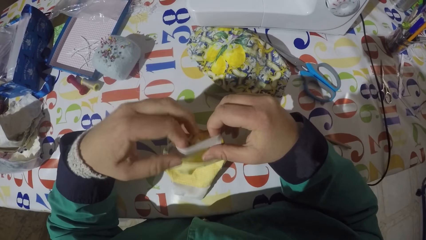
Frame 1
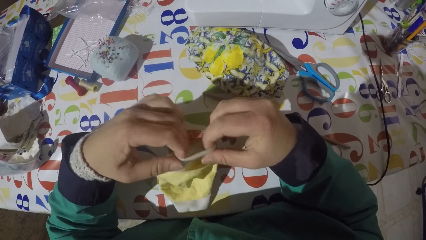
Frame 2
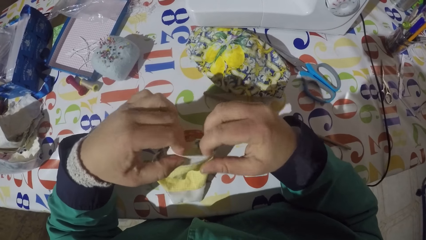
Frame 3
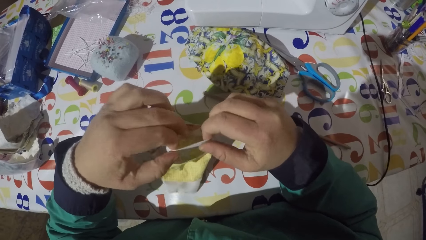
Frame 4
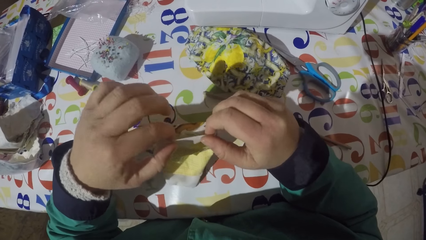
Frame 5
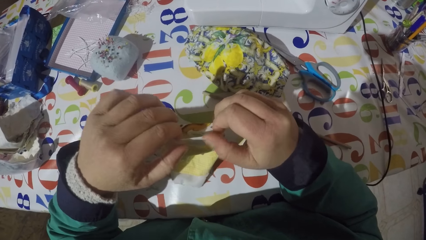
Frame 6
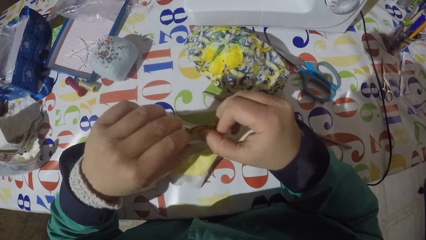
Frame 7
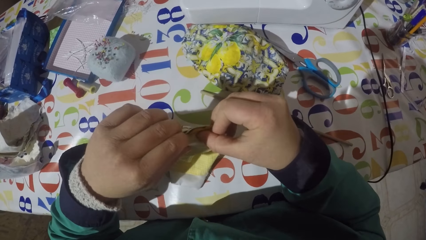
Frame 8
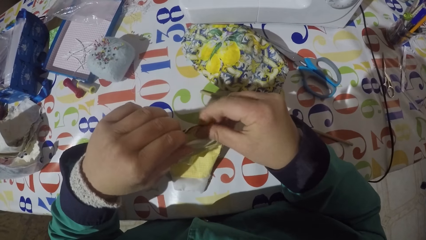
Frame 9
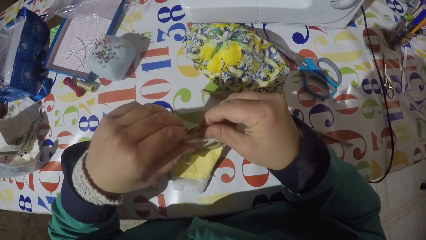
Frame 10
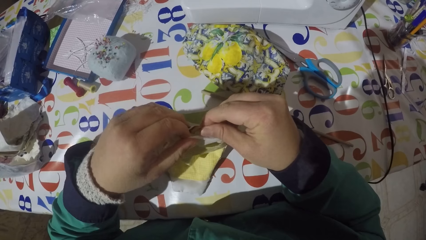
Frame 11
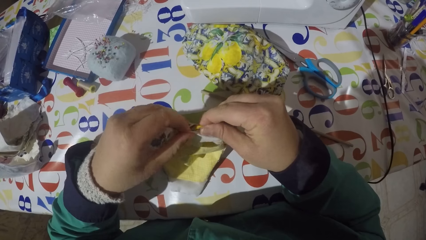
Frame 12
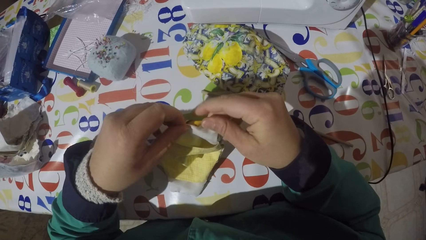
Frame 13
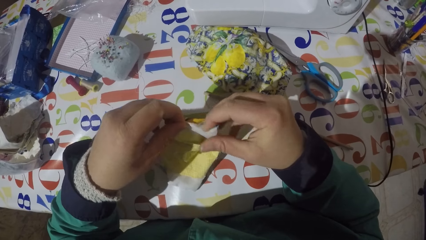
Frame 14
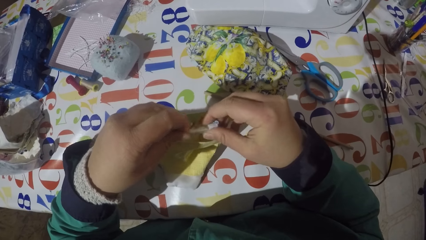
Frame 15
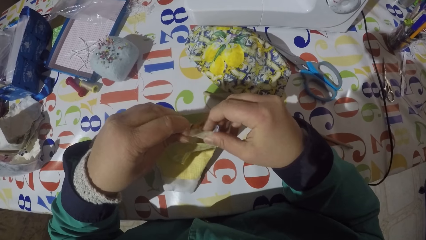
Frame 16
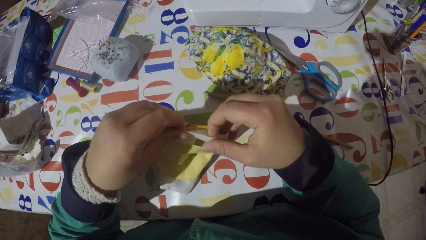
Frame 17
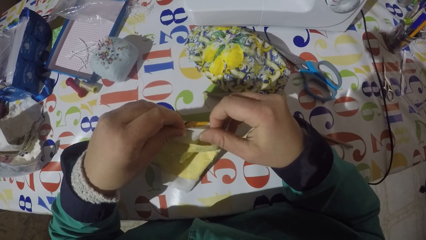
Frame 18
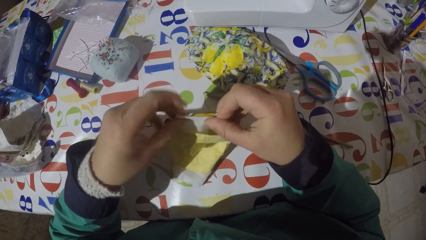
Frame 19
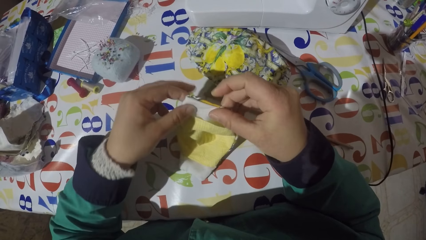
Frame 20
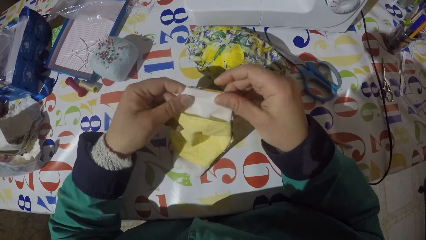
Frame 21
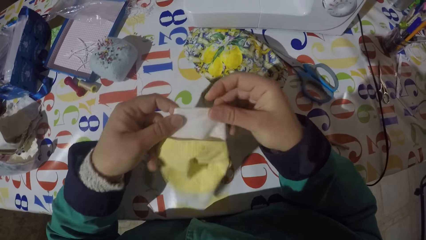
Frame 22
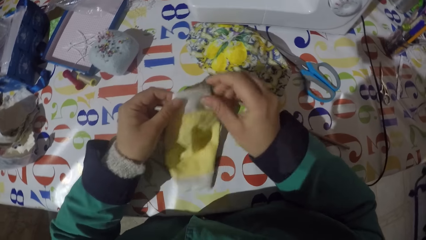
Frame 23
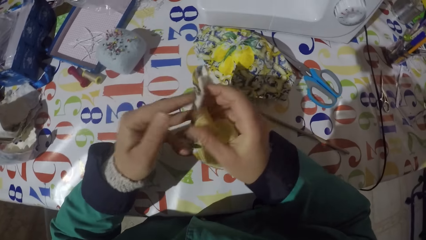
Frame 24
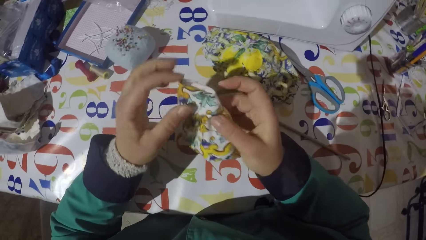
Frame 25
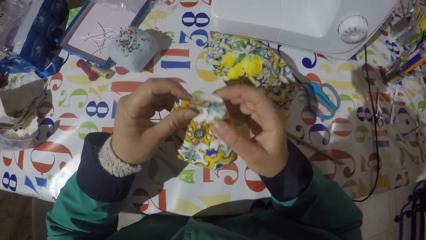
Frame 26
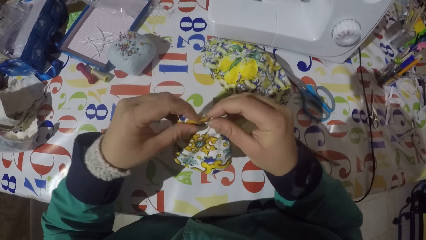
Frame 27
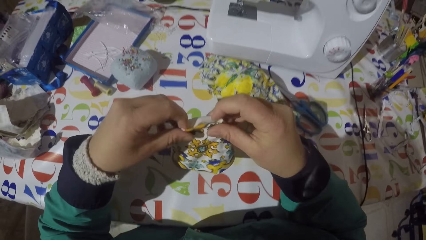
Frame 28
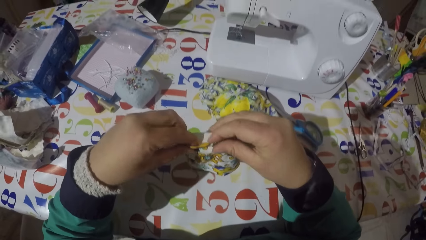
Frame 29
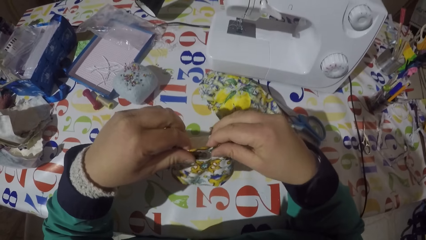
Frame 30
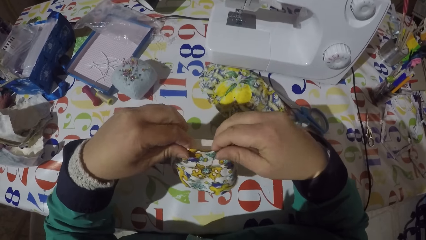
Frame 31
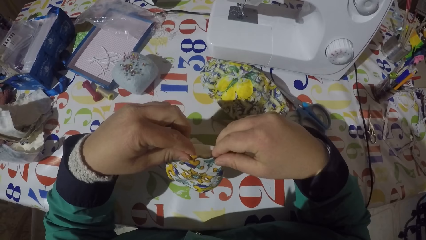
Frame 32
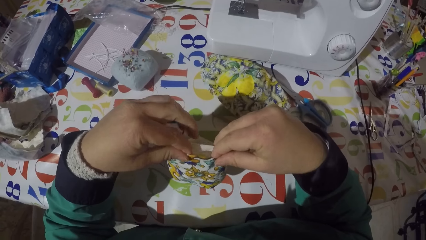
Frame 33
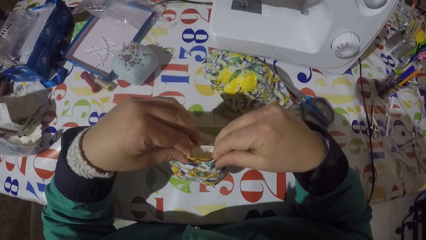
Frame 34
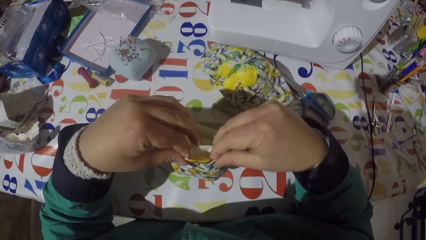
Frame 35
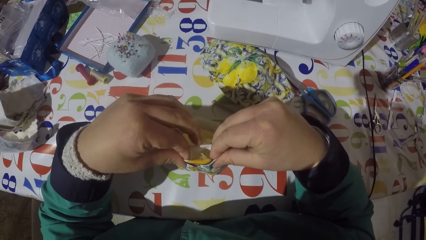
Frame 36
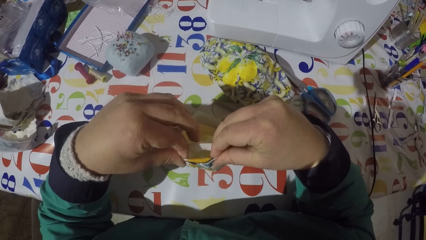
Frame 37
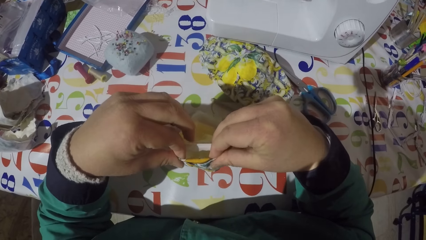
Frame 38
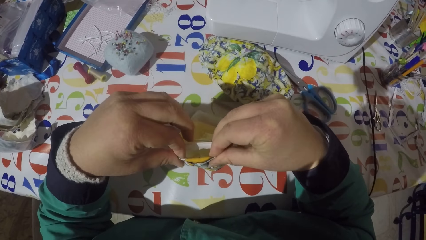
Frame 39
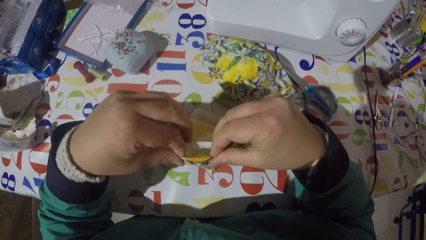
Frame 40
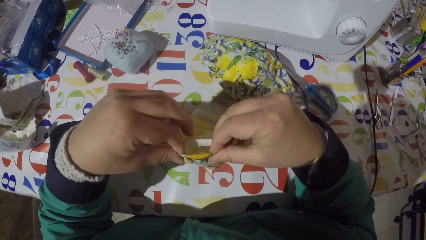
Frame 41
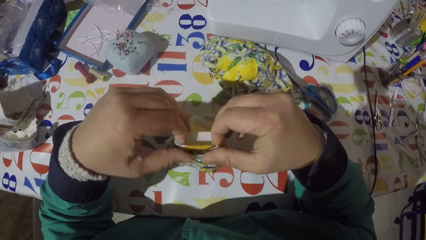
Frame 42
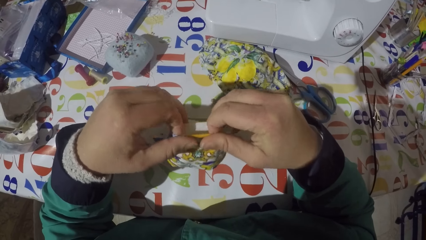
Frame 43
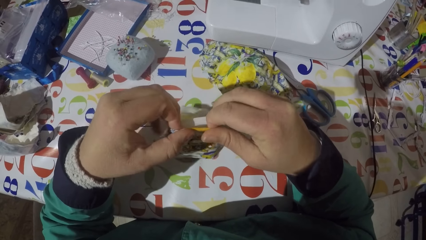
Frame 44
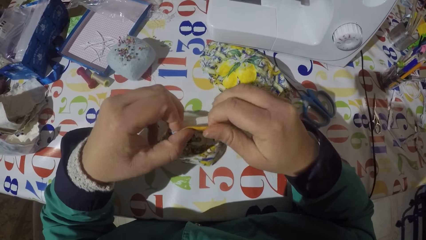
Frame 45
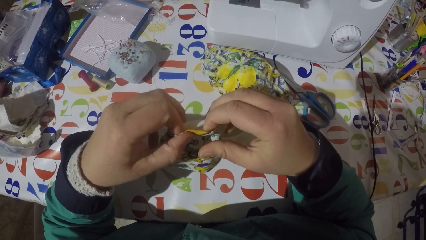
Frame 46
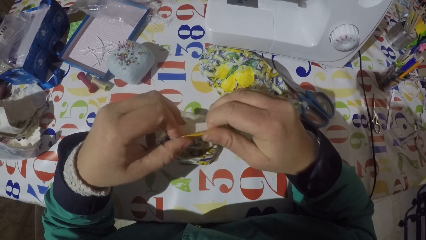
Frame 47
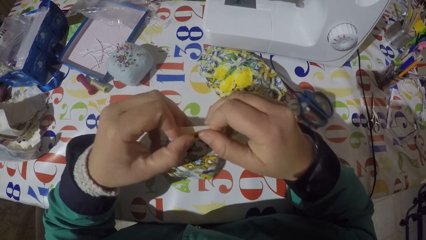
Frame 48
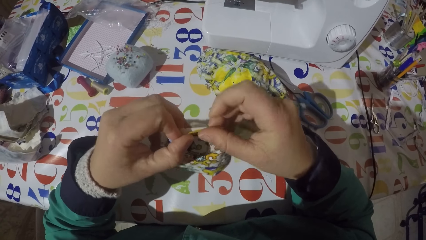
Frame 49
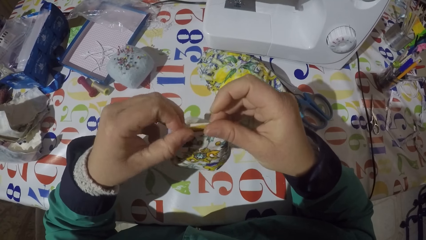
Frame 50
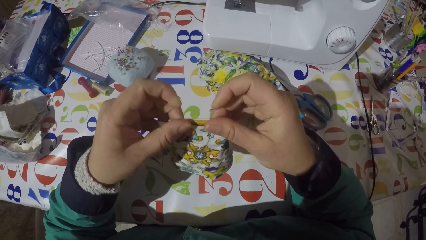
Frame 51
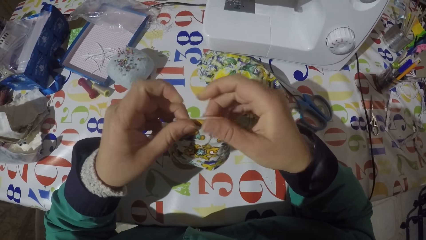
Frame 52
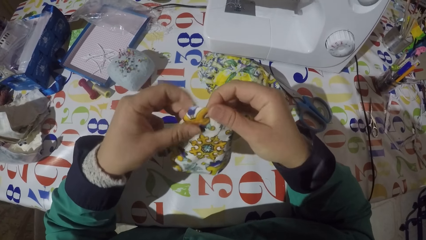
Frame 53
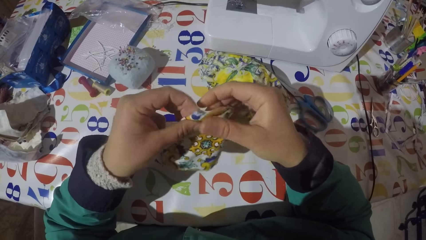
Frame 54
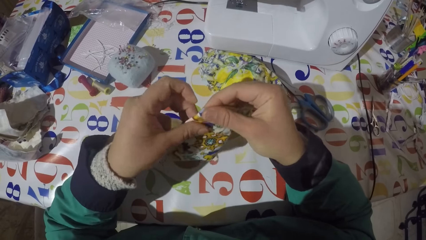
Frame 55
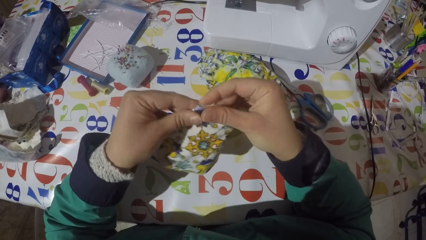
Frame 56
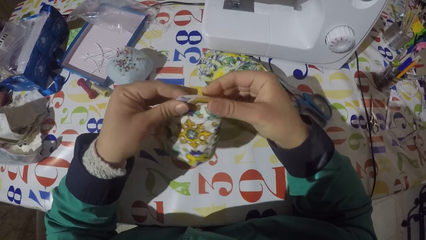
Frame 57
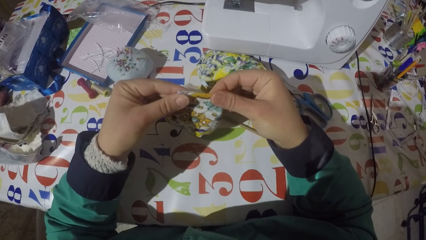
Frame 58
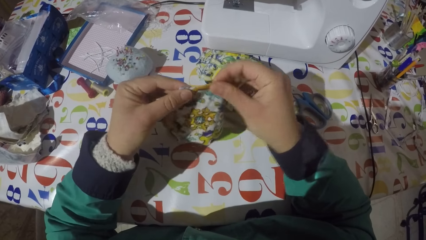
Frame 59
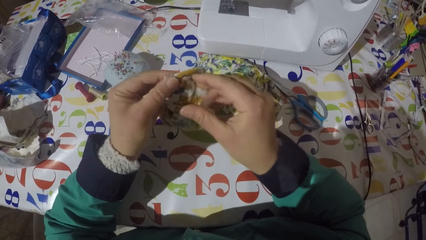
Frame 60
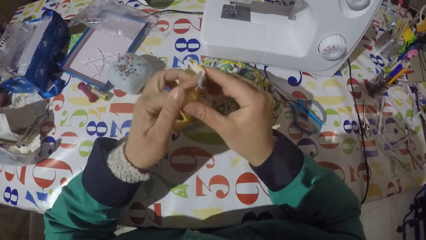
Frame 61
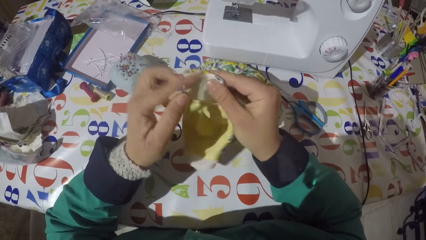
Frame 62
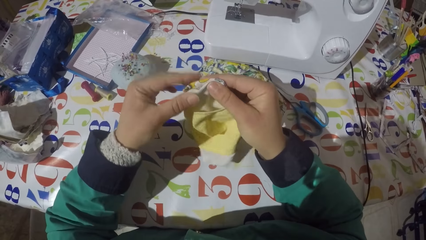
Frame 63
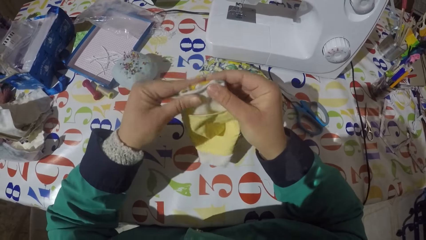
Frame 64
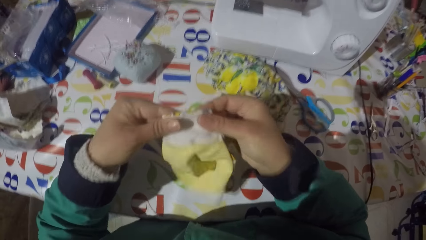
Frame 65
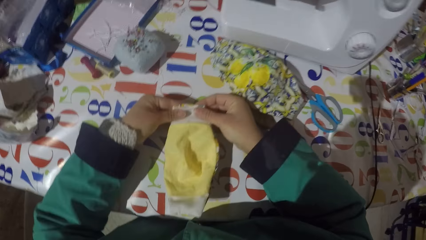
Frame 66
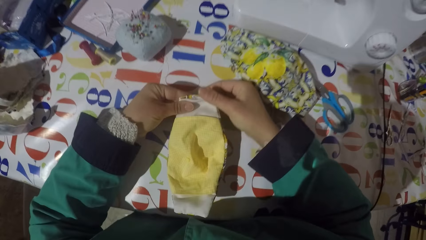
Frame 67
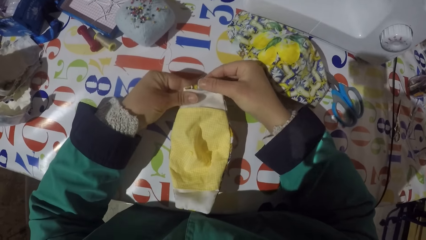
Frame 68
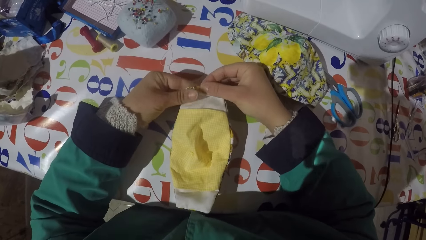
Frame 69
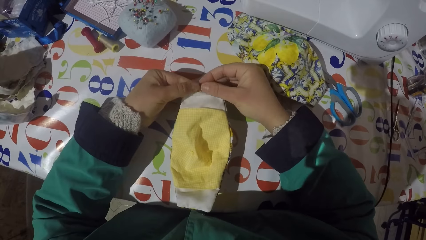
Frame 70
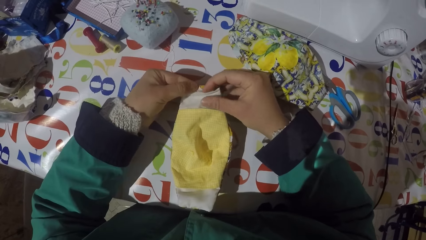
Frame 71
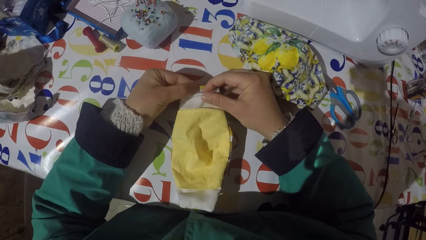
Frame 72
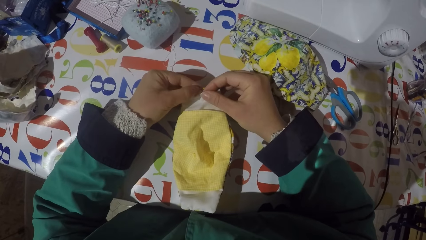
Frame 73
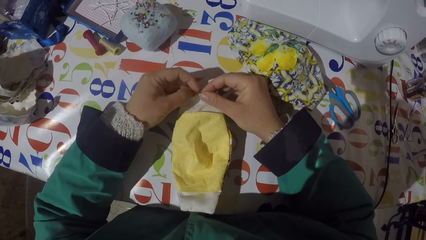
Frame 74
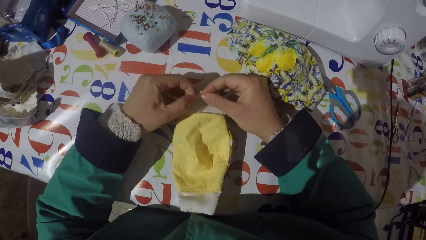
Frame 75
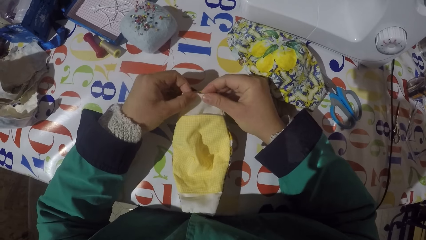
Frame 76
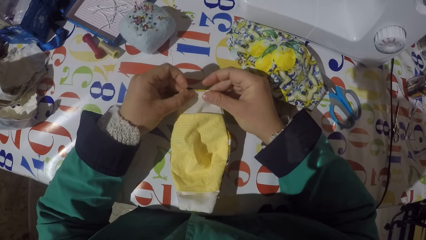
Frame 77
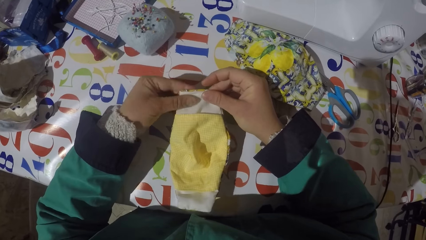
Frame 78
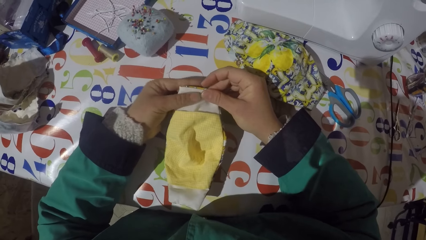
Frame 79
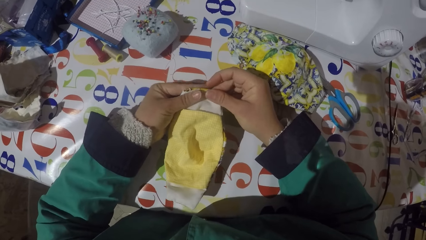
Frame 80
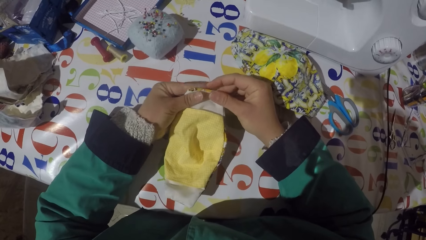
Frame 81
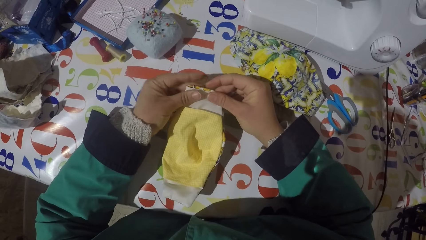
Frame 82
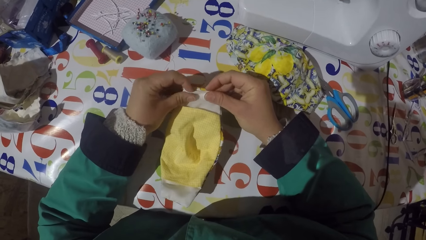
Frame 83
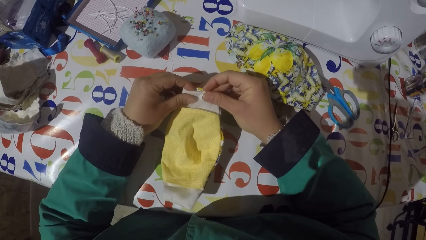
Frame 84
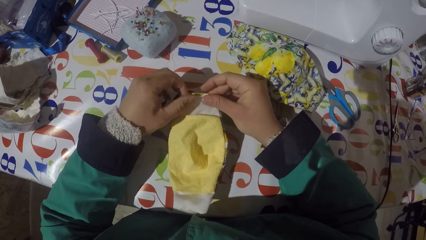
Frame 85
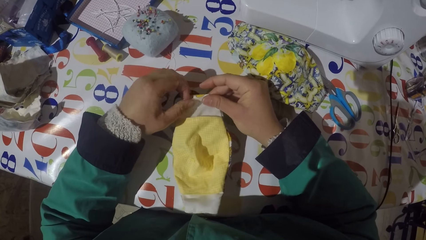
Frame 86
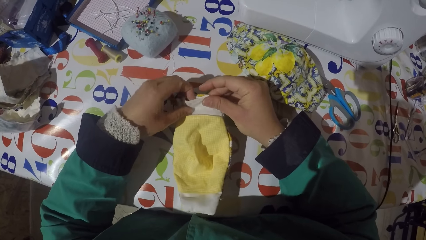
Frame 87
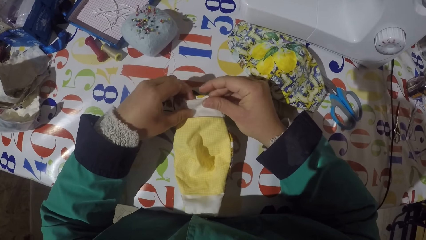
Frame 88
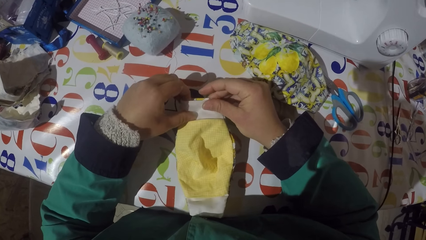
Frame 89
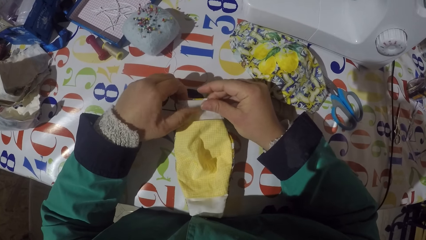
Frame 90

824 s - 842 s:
The camera wearer turns the piece of garment or face mask. They align the piece of garment and fold the face mask. They turn the piece of garment, put the face mask on the table, align the piece of garment and fold the face mask.
